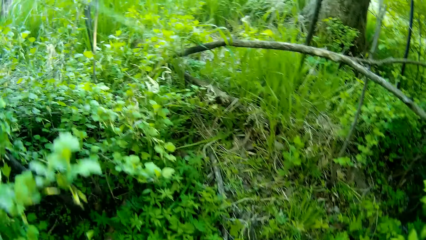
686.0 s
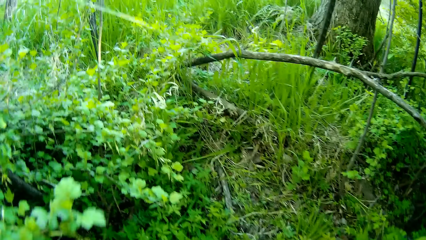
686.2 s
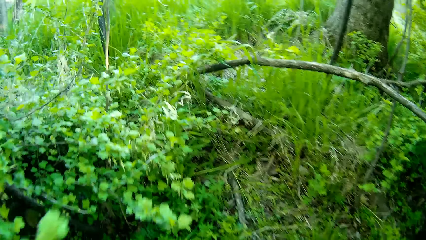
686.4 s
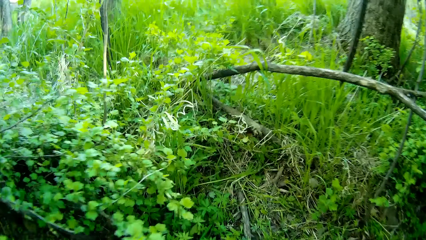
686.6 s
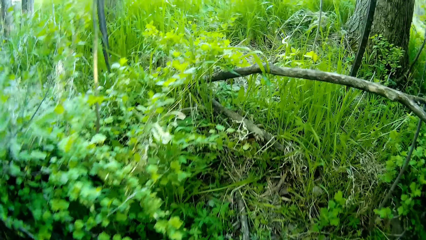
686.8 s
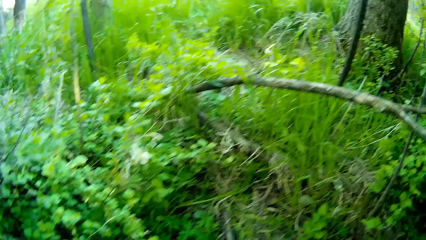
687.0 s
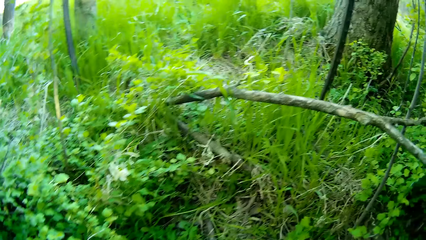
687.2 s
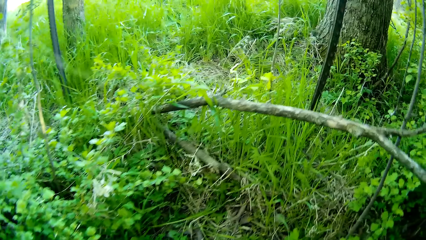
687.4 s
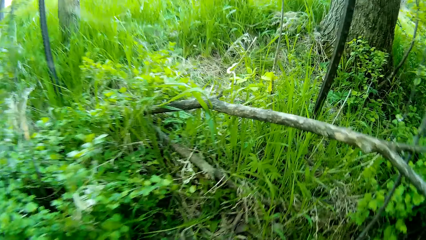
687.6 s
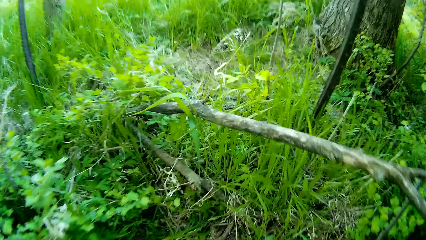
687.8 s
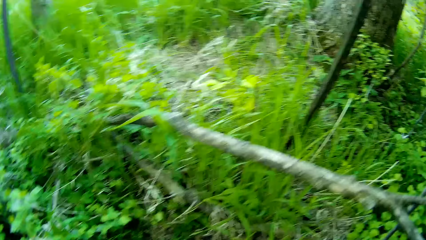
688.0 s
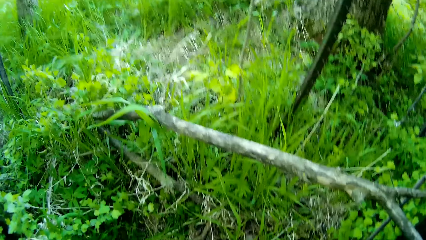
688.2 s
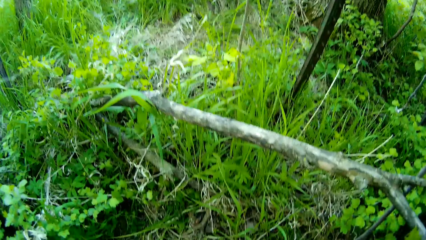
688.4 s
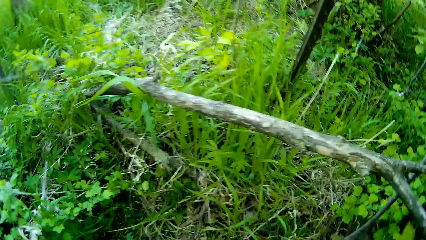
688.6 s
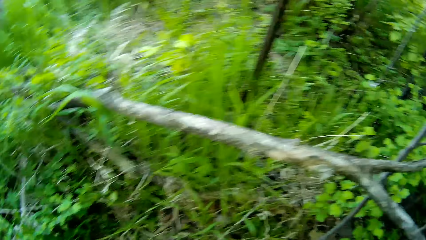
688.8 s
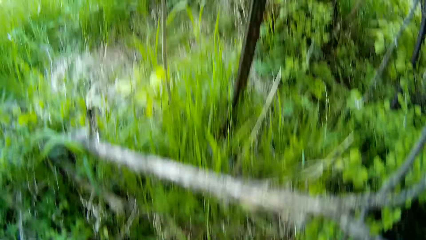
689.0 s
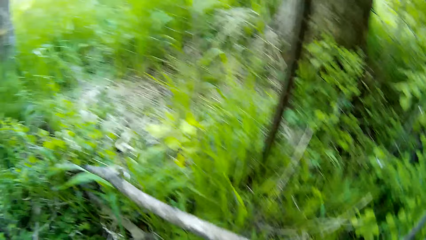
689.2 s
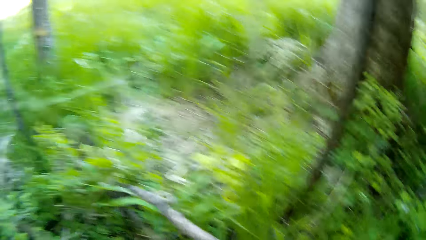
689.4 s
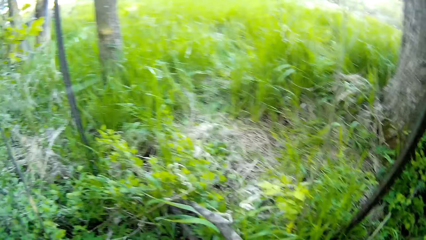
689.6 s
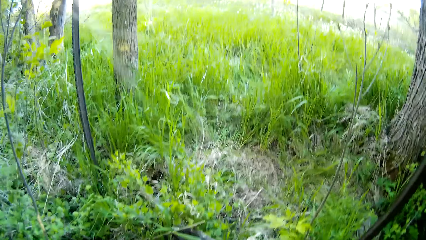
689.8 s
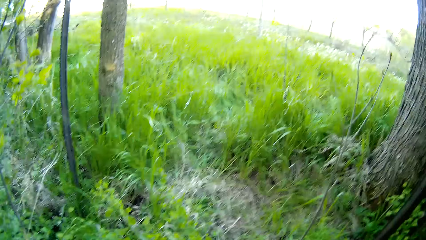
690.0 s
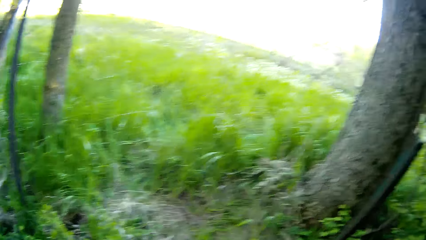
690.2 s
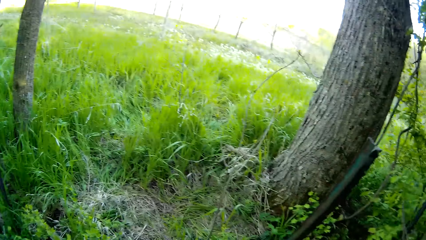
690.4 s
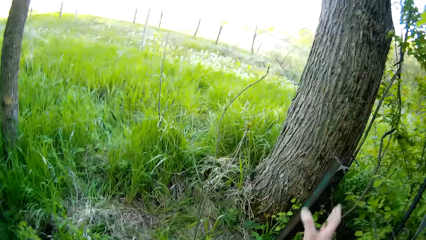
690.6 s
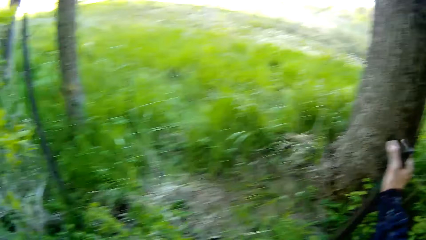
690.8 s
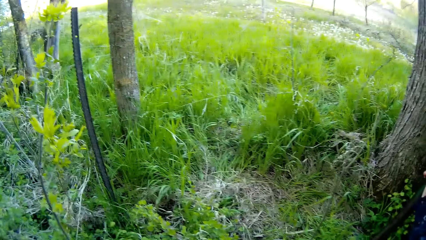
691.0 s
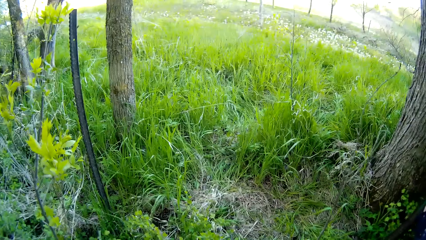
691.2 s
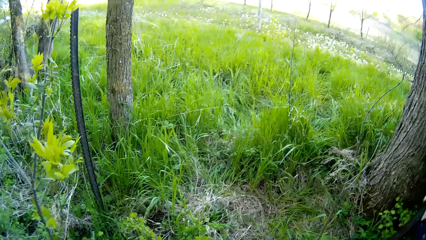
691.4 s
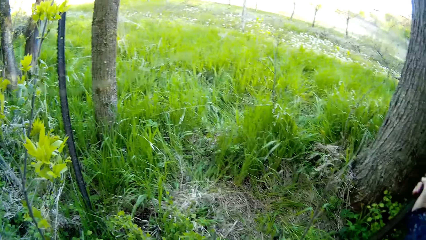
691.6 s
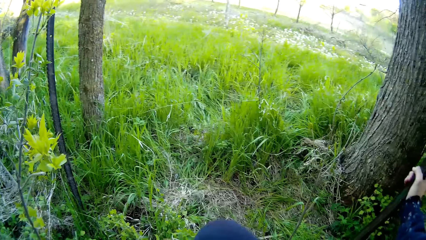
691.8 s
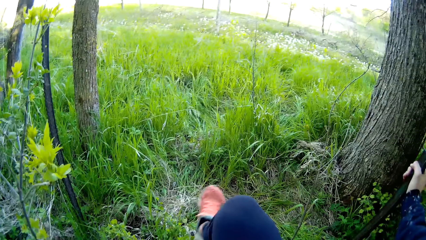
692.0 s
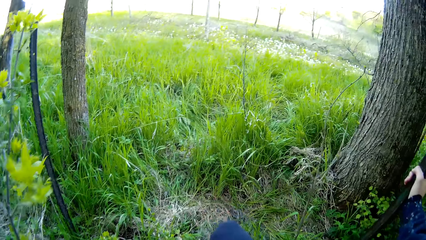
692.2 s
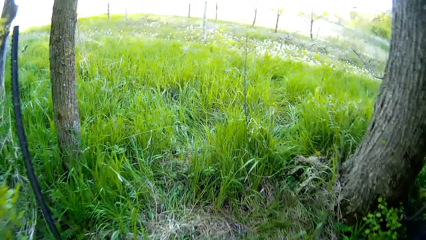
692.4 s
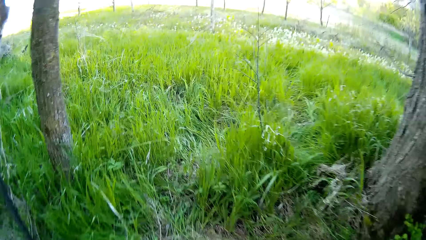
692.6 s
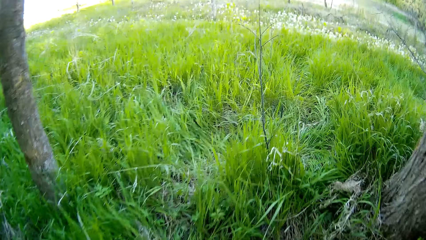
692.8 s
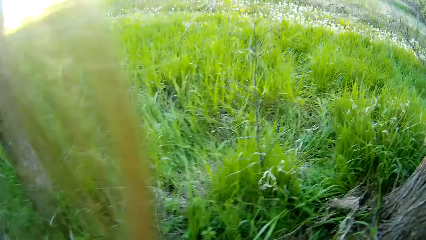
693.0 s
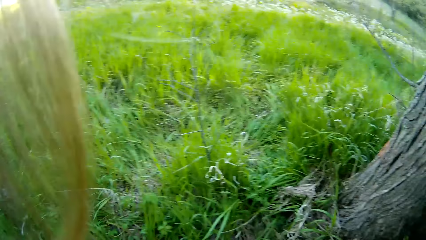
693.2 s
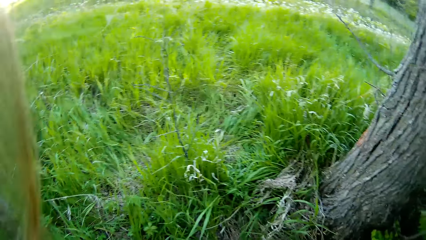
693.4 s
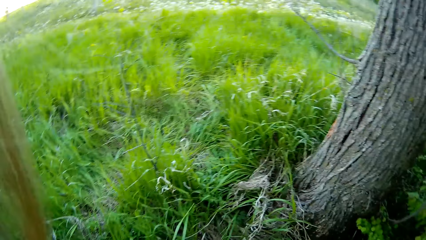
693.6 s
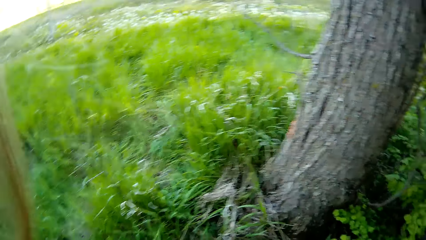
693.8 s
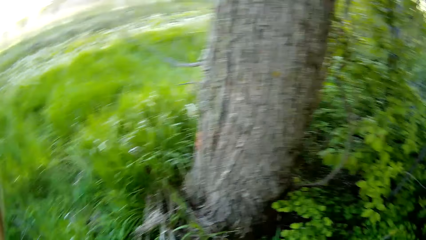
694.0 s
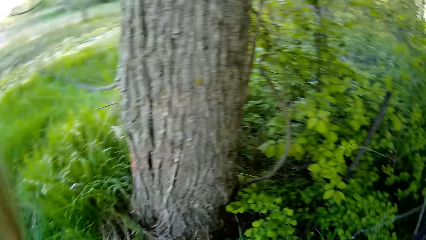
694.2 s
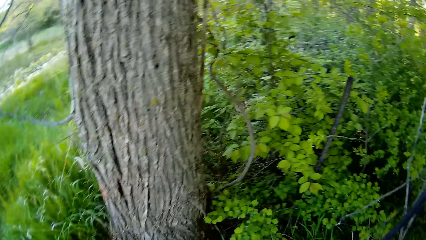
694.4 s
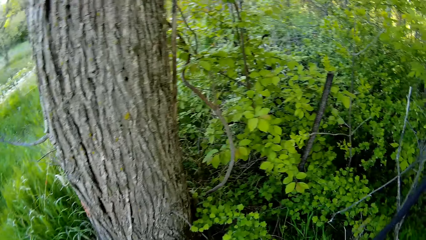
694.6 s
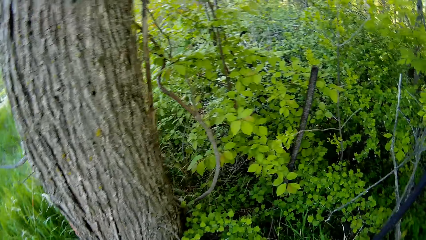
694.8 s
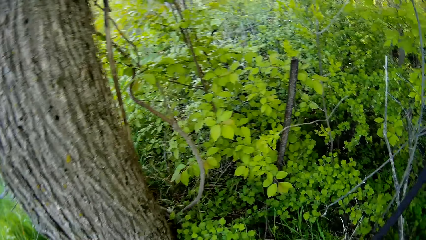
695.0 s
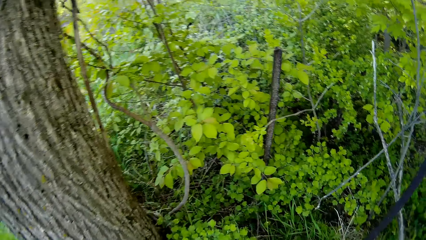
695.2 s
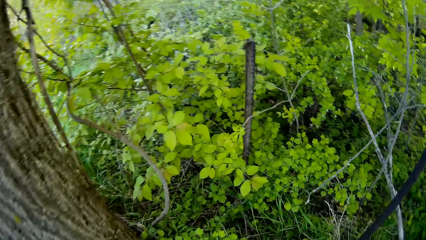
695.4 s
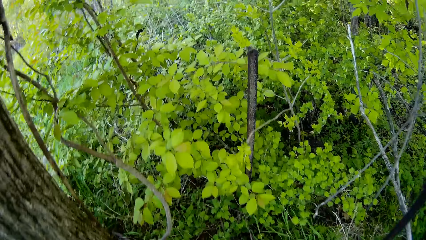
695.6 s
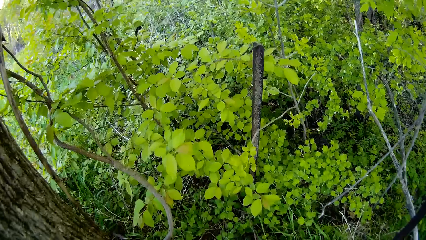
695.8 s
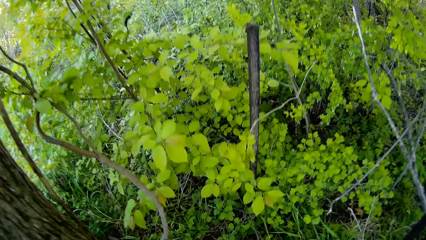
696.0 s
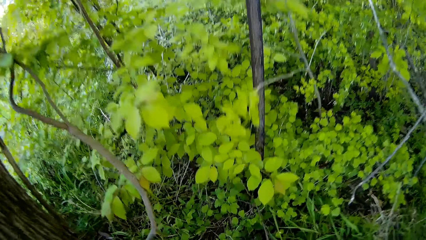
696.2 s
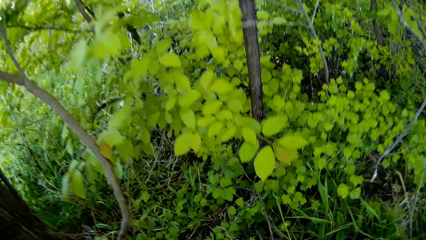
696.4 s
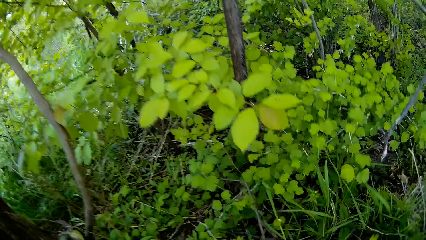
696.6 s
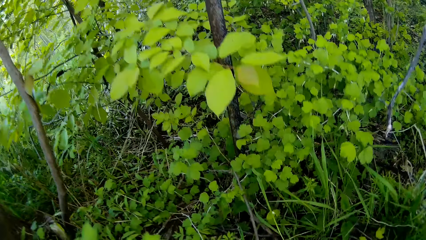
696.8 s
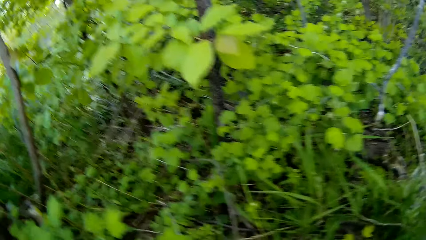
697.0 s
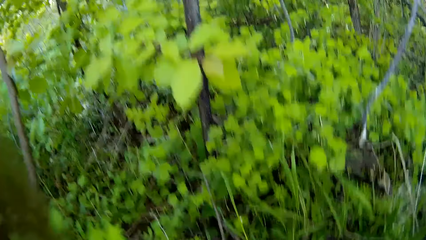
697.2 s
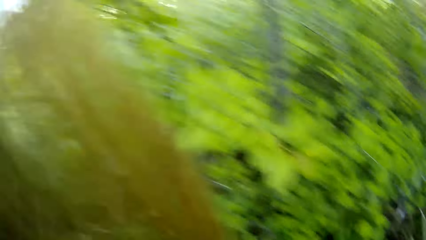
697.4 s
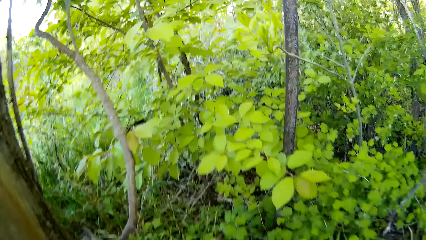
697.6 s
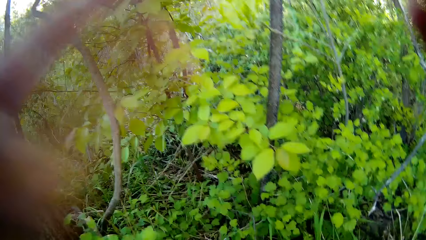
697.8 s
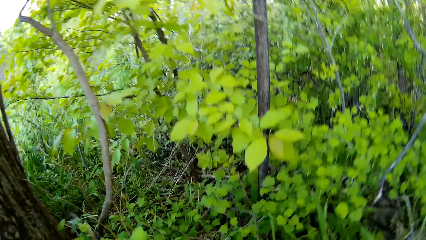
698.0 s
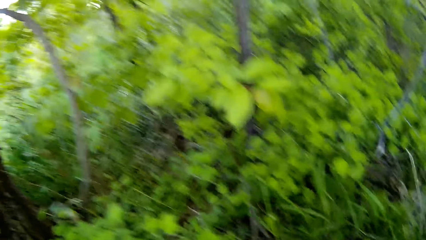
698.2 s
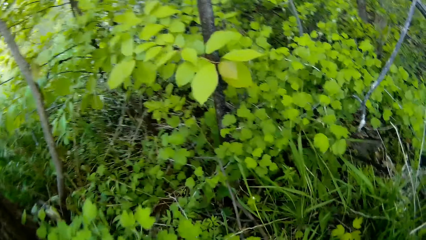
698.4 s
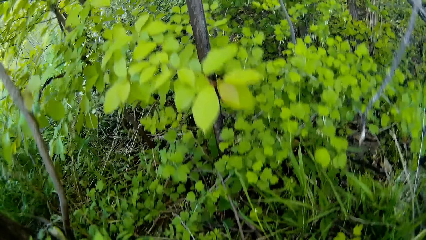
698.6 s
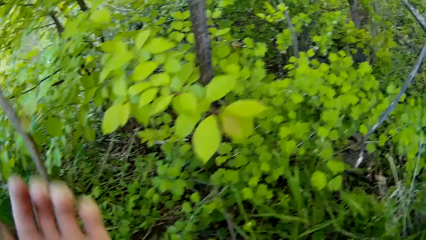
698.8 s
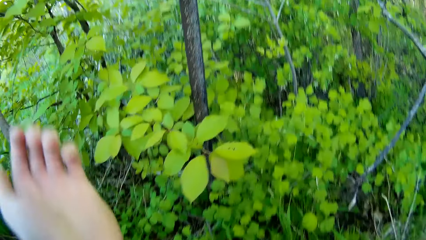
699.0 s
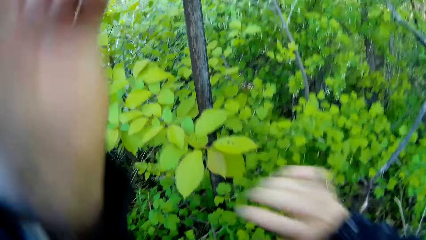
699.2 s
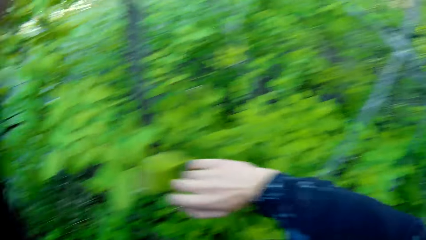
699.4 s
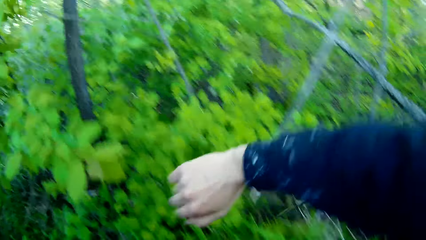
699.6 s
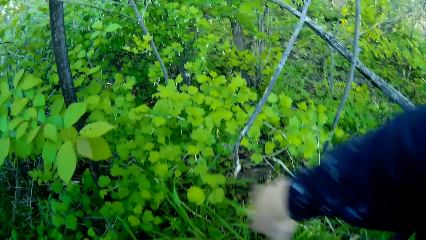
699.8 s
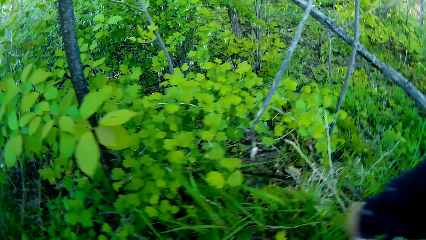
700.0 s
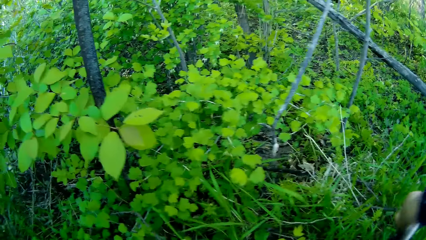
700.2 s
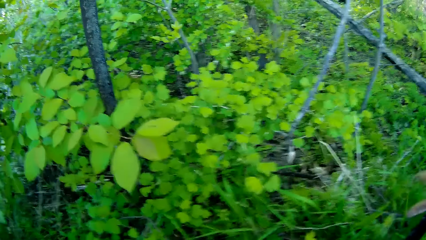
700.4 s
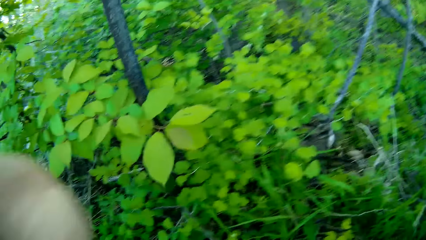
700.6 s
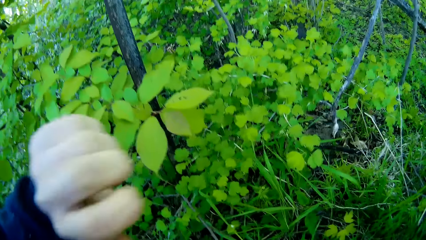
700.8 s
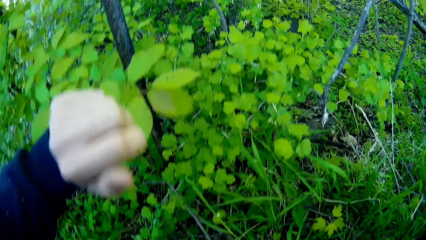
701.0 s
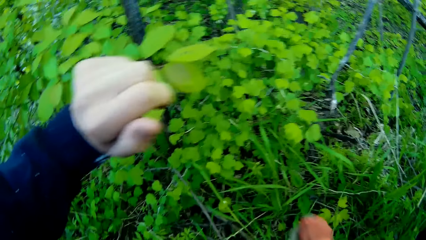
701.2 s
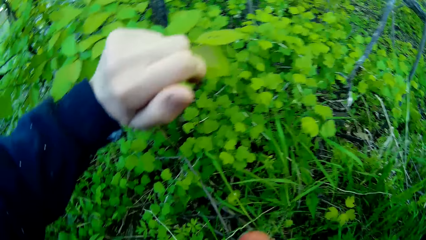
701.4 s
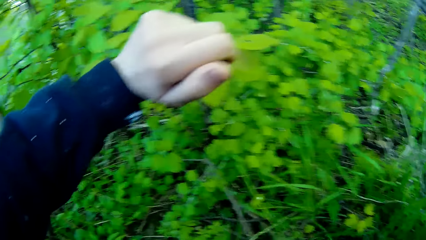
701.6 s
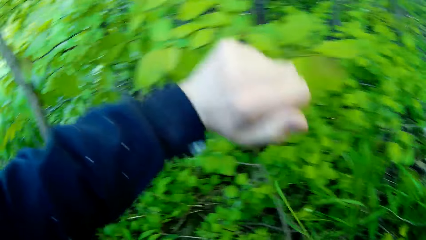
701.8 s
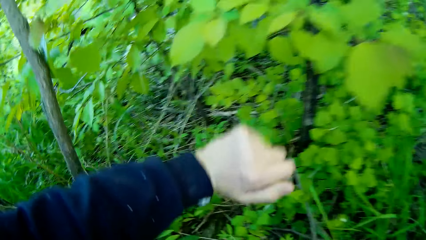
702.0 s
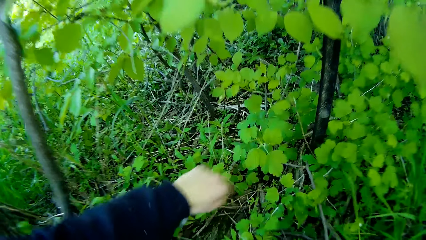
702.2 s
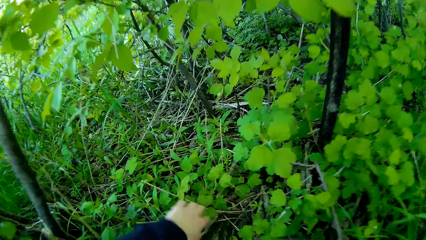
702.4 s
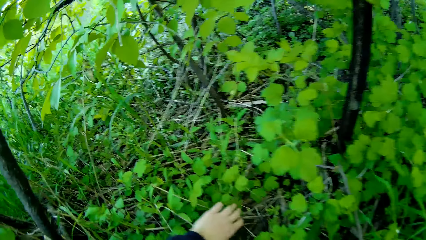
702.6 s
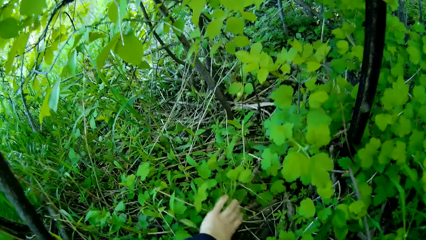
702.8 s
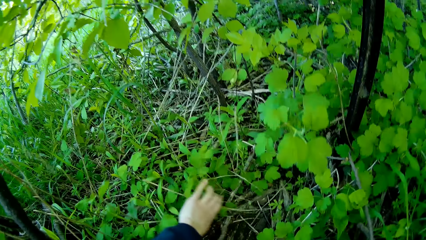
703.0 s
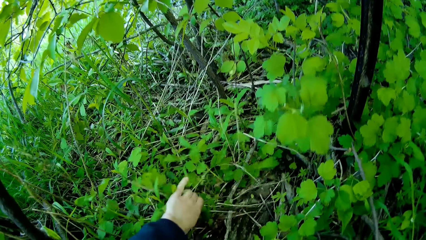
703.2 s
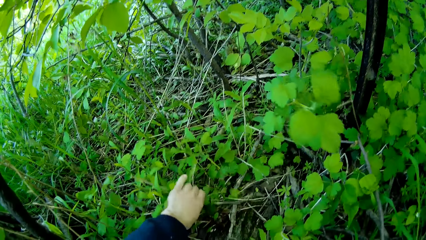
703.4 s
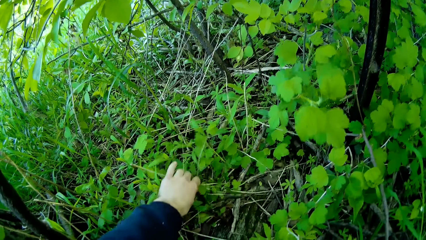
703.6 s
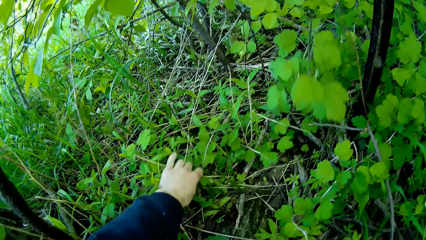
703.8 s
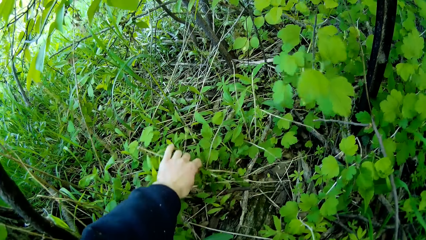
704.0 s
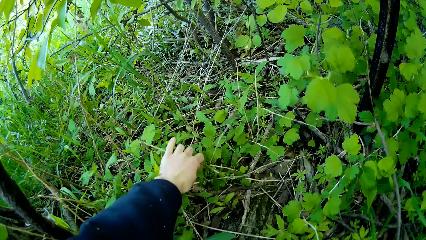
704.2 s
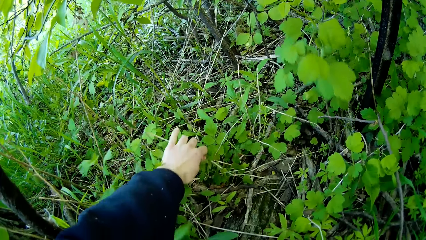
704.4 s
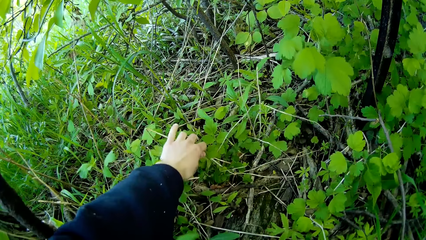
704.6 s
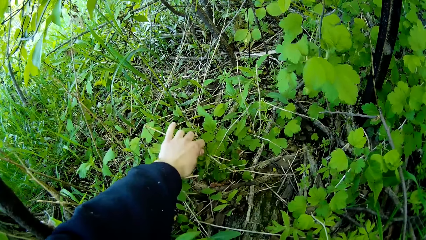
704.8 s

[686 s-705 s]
The camera wearer holds a piece of wood or metal with her right hand. She walks around and looks at the plants. She touches some plants with her left hand. She checks the plants.
